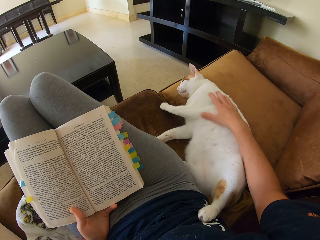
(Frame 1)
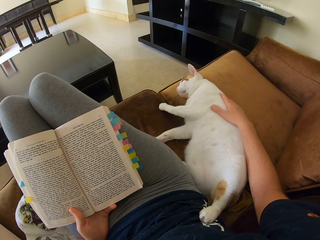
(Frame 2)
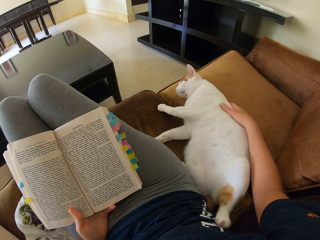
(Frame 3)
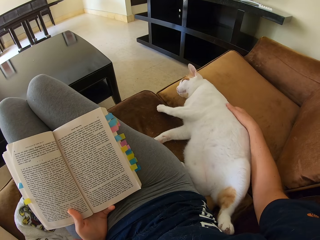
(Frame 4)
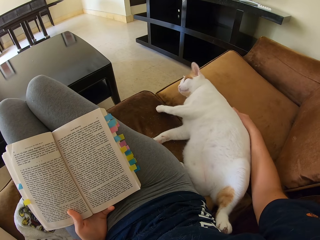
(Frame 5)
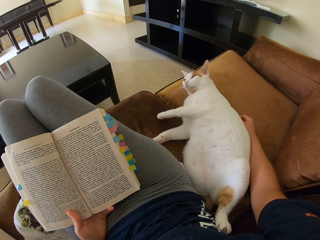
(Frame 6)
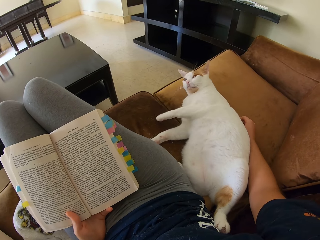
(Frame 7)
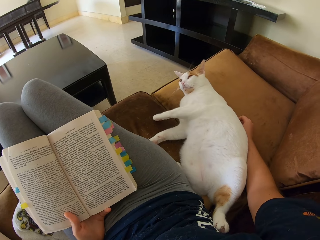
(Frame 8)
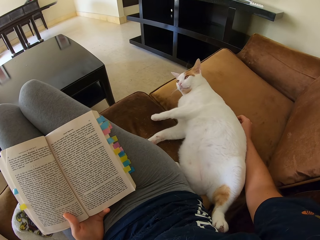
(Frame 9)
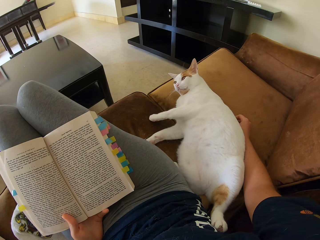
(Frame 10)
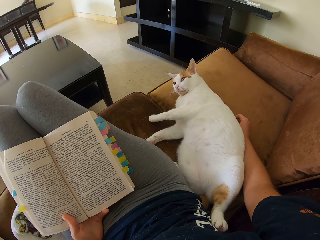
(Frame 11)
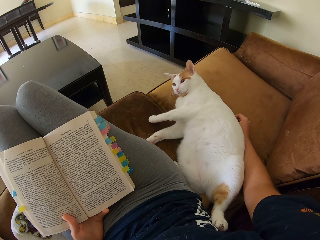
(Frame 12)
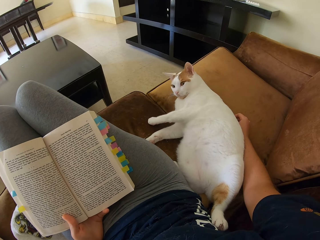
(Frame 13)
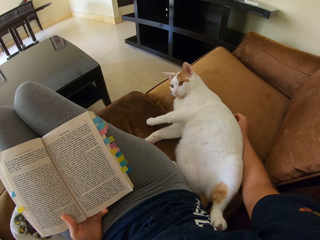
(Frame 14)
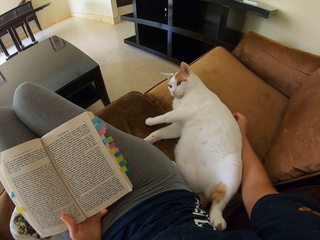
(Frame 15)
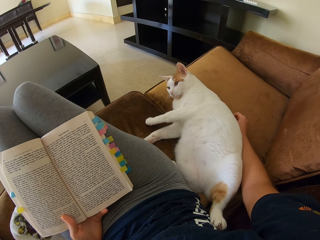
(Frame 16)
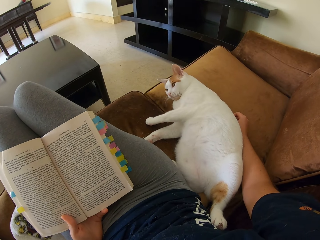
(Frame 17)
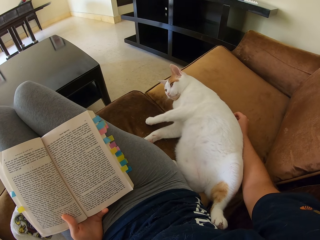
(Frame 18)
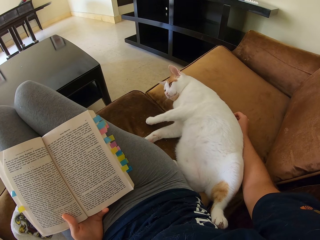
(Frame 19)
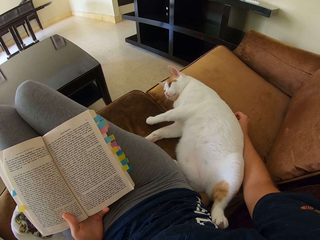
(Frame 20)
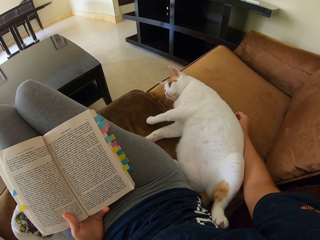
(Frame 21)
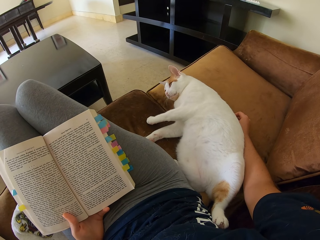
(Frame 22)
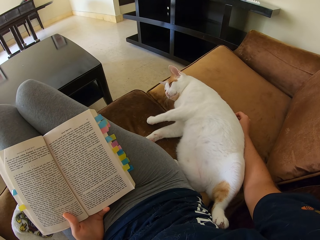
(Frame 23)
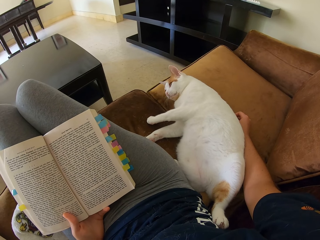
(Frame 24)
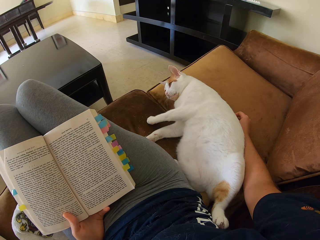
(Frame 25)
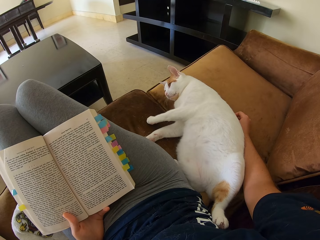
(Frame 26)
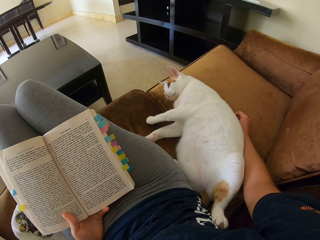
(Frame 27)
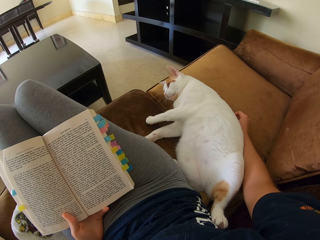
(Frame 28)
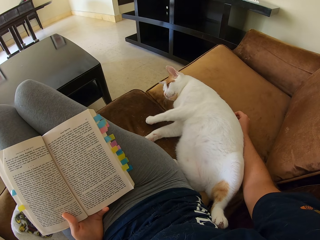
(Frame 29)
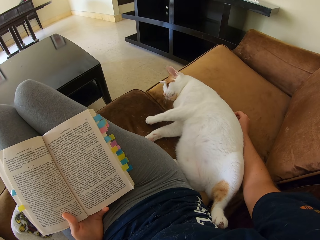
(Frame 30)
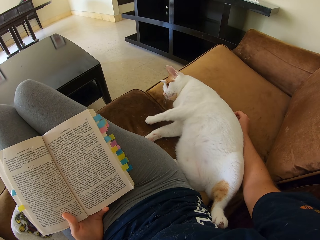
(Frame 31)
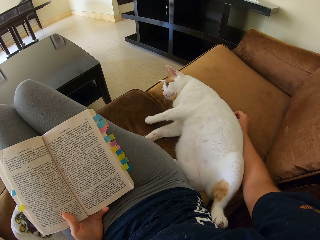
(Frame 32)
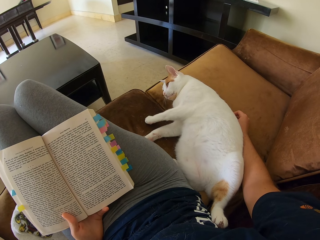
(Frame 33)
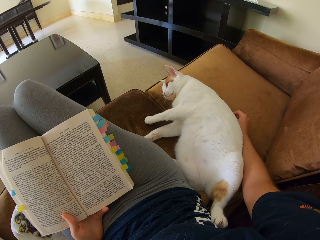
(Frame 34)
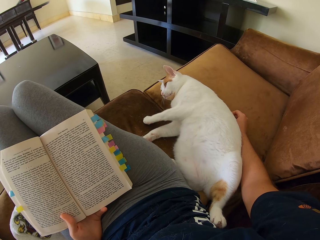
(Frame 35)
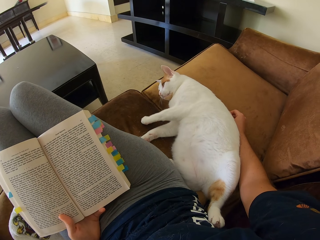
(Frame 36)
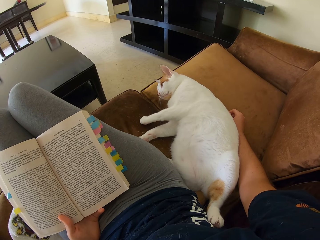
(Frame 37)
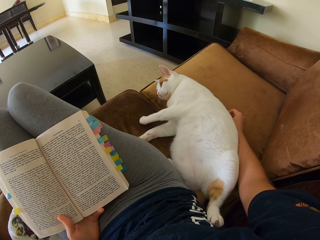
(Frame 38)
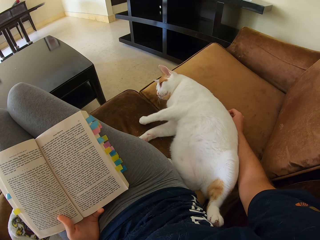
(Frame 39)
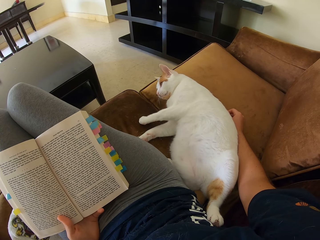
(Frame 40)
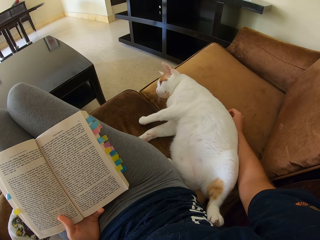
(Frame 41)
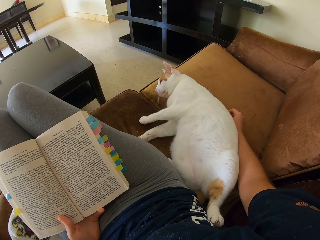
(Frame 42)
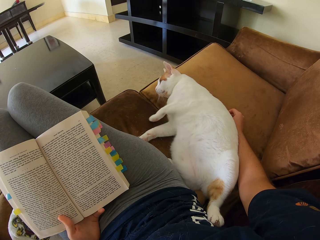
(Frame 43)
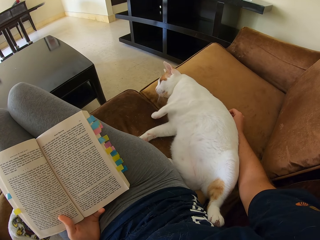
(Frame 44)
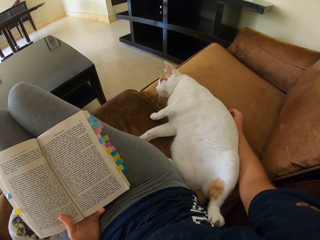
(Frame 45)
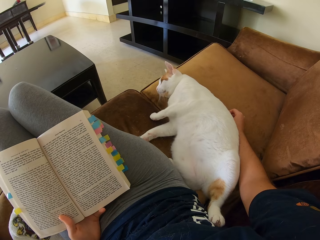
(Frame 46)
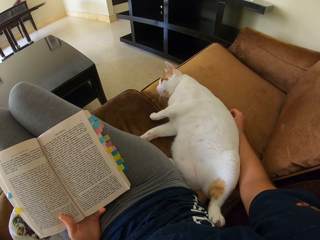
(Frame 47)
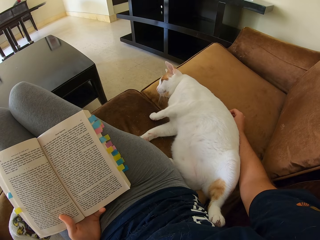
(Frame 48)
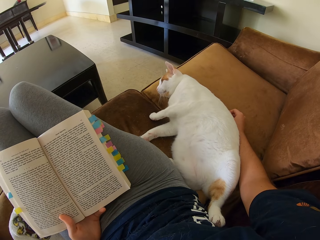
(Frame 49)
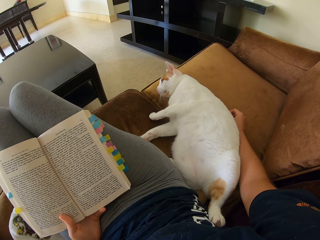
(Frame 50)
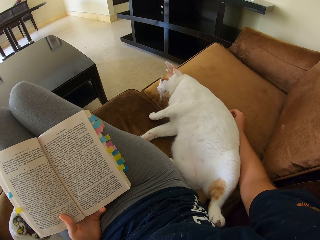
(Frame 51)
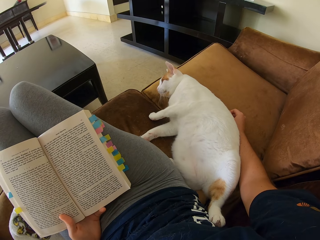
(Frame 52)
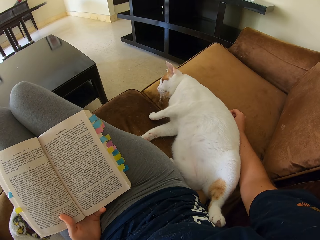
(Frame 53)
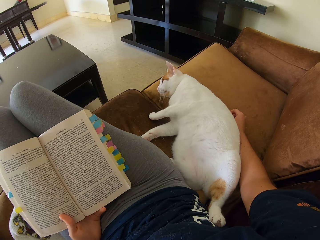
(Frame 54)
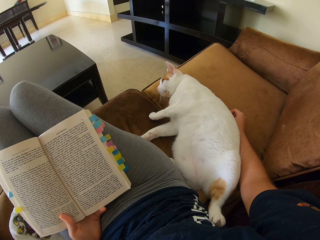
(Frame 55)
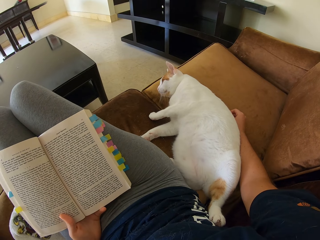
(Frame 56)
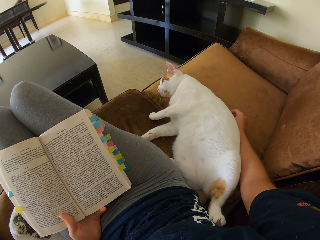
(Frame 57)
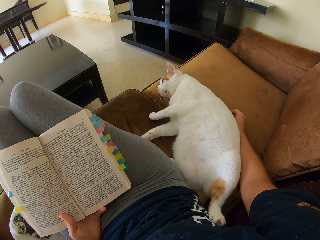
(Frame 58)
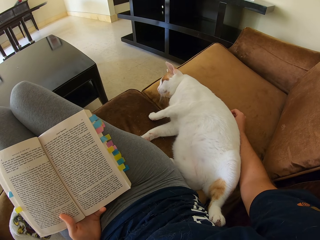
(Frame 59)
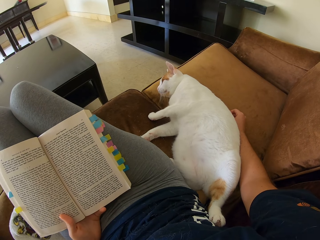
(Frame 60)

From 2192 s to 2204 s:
The camera wearer touches a cat. They read a book on the sofa.

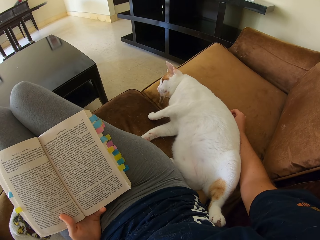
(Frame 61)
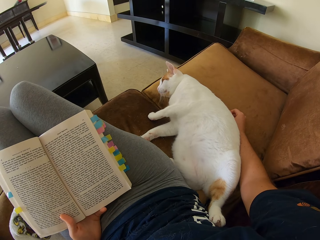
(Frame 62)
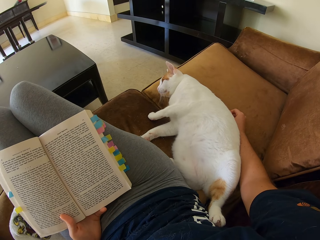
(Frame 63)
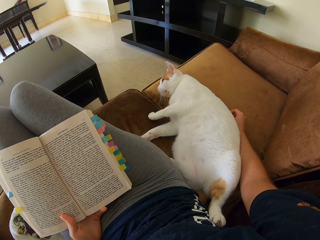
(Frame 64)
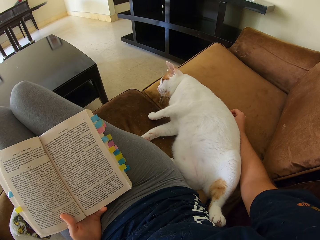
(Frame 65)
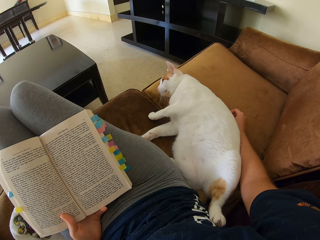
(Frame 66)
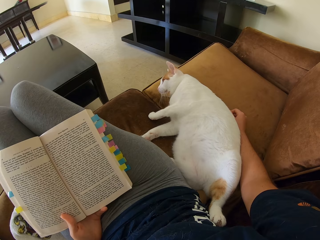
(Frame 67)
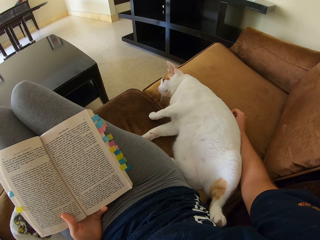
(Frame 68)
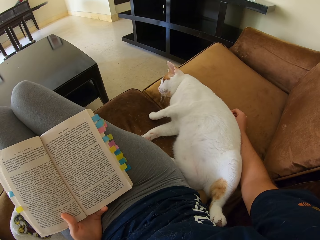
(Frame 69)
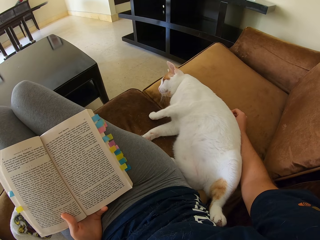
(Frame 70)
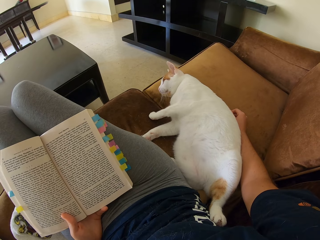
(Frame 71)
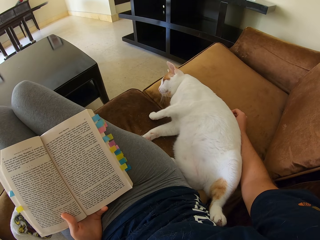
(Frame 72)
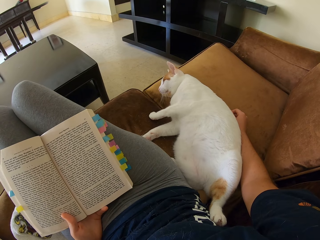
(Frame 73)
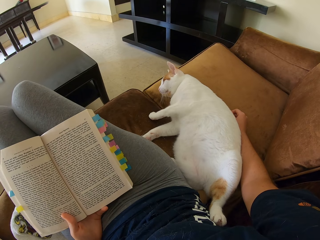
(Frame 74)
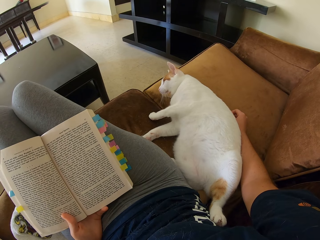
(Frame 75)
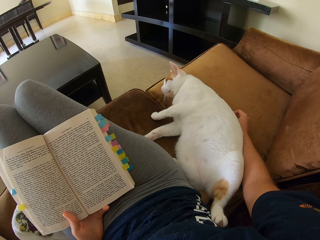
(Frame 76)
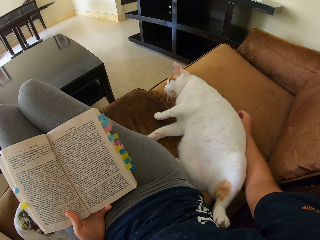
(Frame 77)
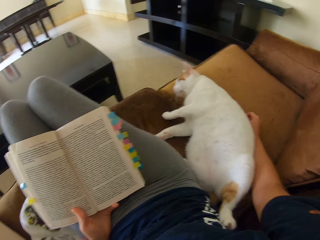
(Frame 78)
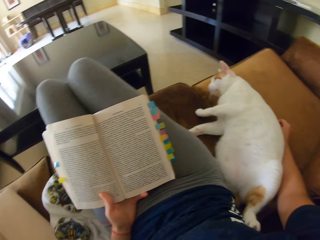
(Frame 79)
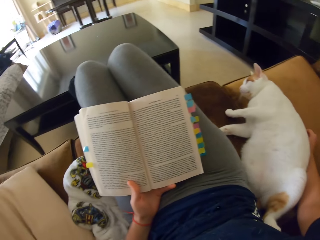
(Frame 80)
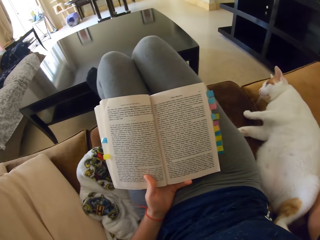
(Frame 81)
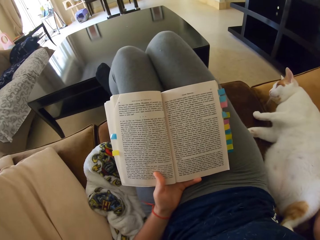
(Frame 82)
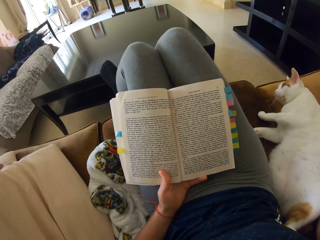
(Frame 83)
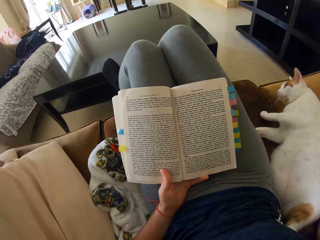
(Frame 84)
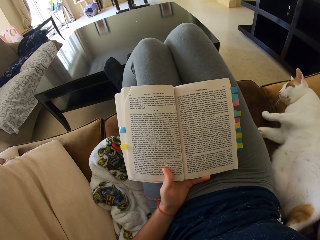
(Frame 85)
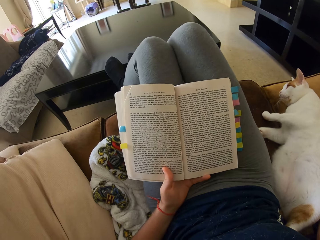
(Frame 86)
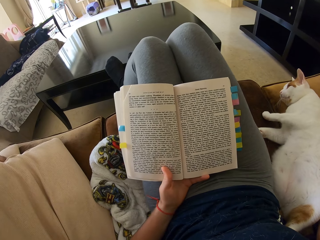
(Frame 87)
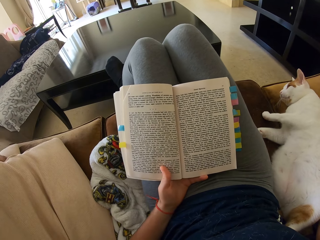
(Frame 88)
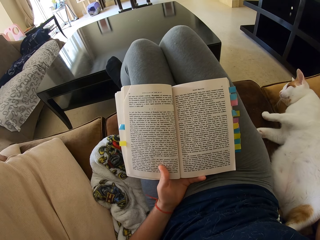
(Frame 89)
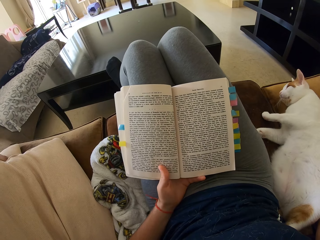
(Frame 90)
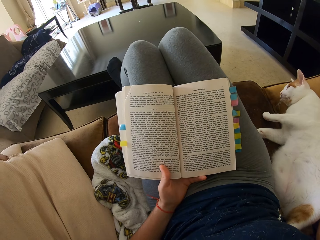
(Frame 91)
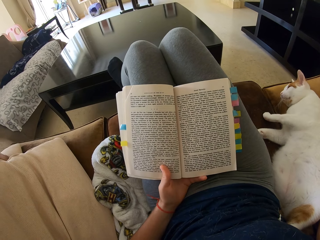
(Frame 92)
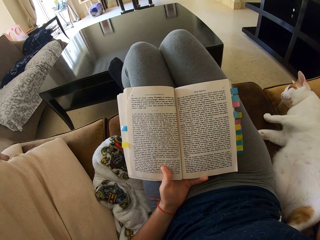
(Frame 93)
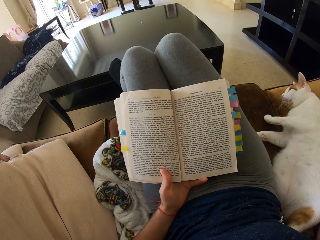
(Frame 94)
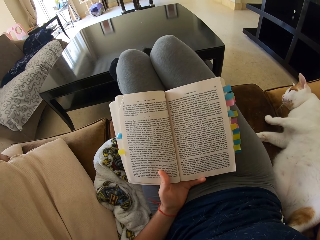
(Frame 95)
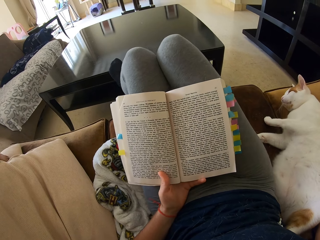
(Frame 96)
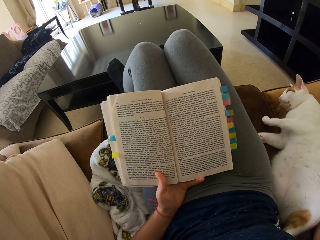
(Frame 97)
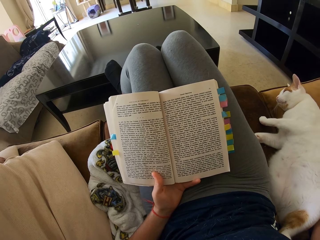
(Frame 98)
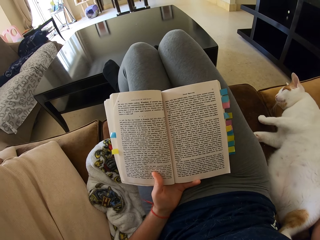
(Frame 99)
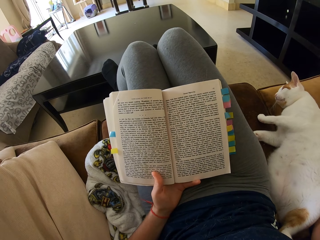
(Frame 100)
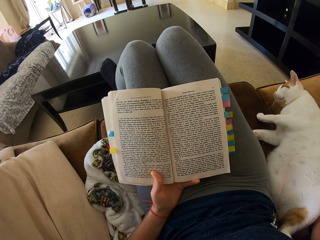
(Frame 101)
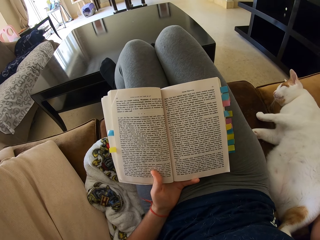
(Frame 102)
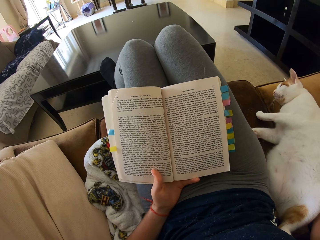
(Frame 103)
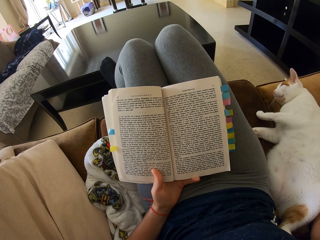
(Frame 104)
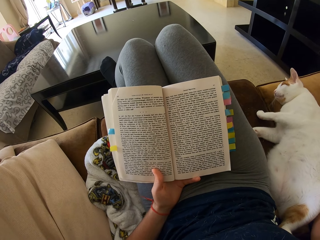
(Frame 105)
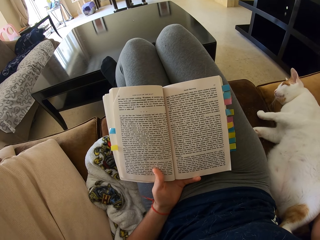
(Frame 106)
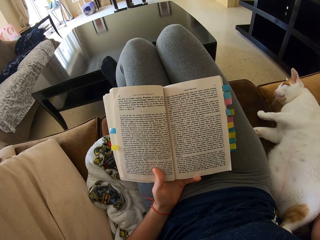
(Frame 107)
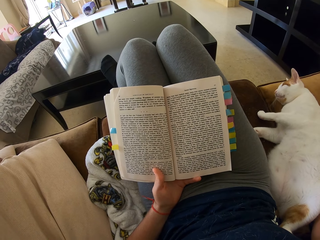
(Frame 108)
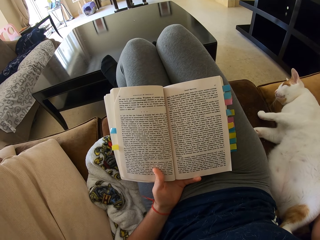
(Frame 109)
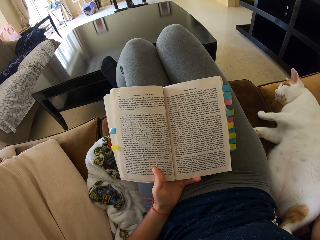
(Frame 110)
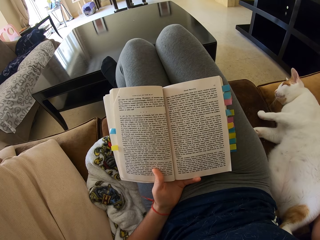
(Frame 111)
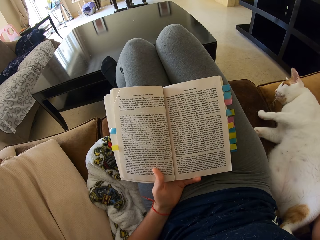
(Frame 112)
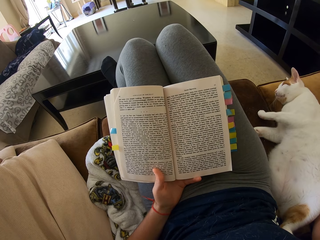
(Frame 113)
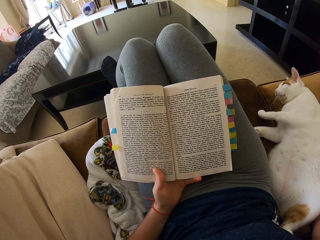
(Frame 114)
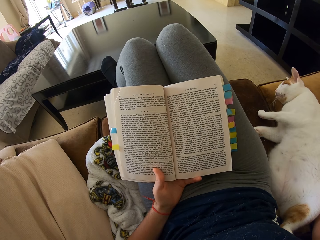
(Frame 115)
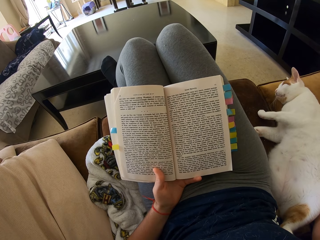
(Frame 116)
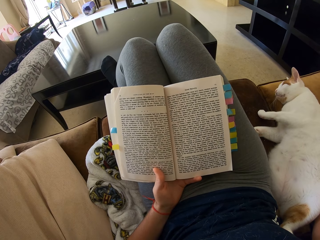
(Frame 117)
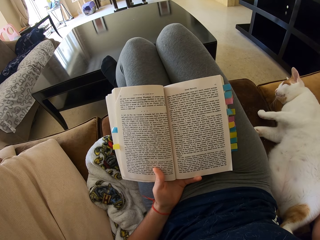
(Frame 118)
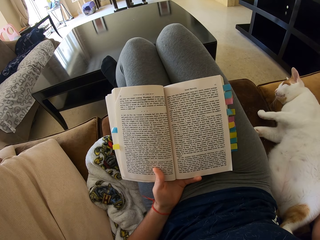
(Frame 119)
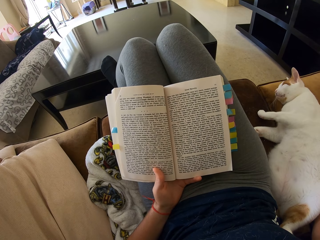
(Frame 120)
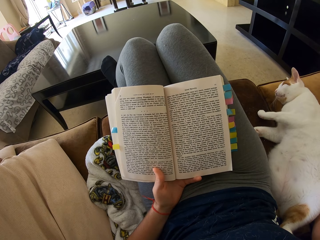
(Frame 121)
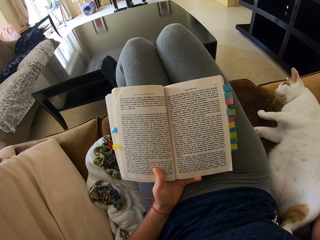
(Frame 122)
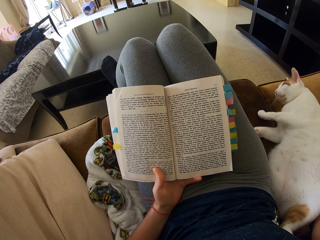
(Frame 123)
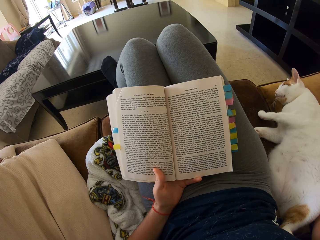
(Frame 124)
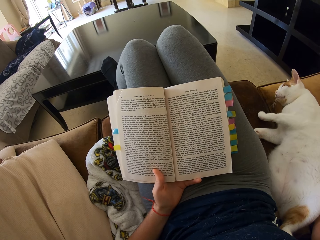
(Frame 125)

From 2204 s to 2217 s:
The camera wearer reads a book.
